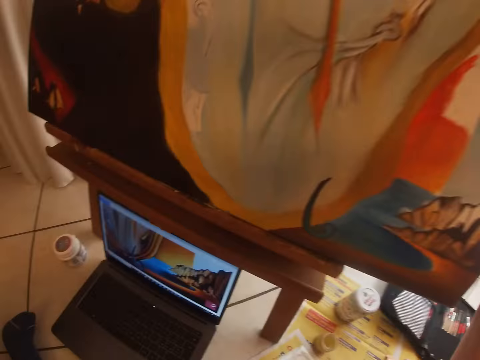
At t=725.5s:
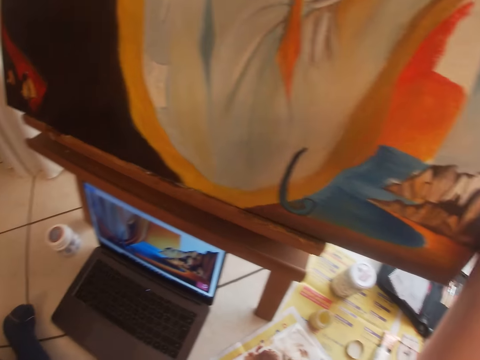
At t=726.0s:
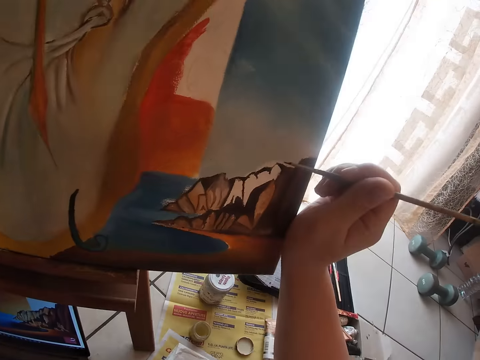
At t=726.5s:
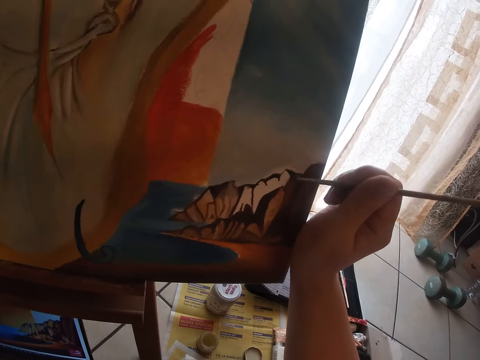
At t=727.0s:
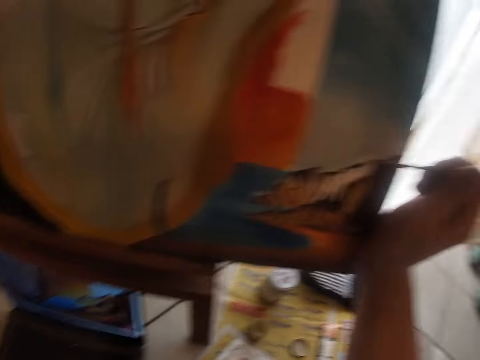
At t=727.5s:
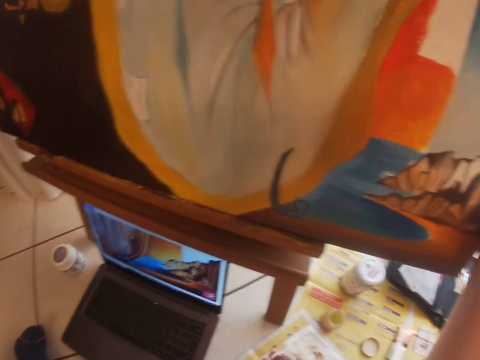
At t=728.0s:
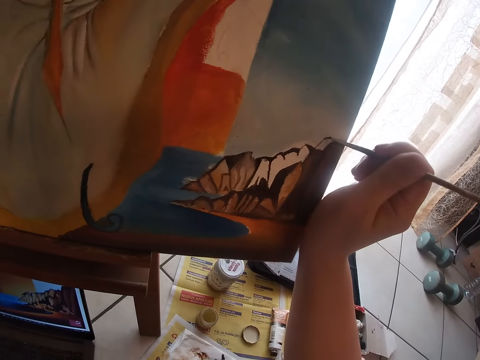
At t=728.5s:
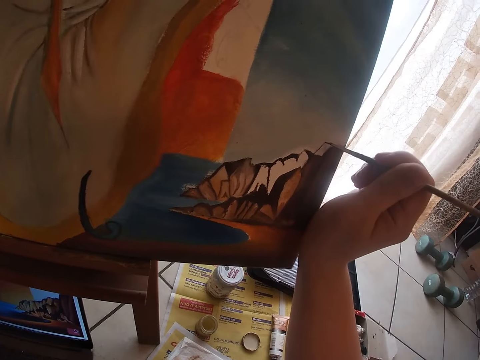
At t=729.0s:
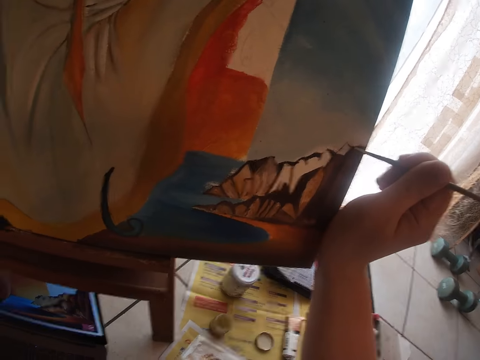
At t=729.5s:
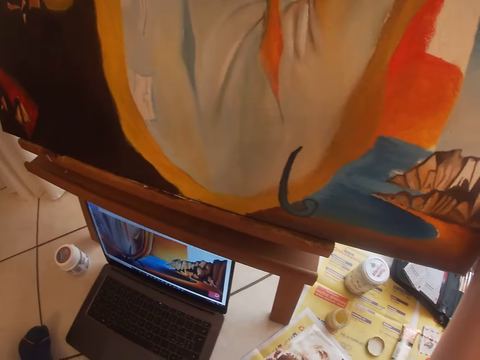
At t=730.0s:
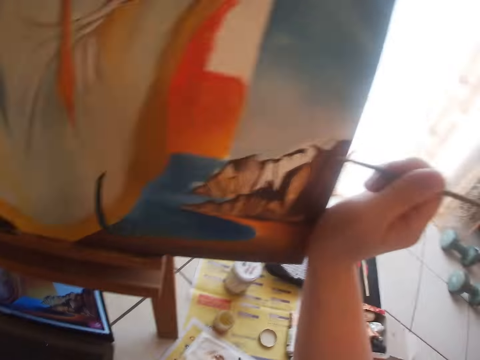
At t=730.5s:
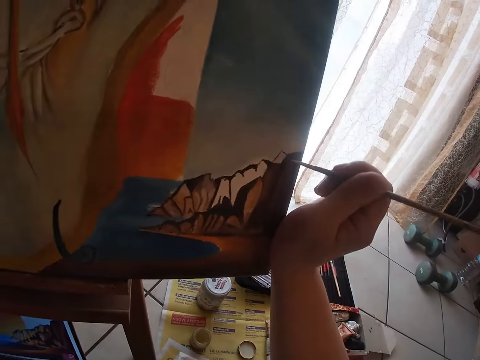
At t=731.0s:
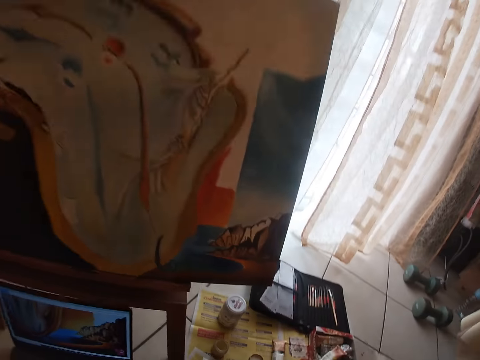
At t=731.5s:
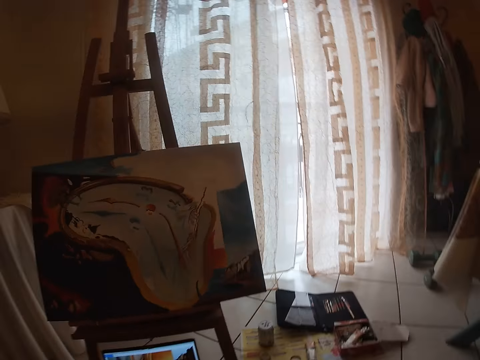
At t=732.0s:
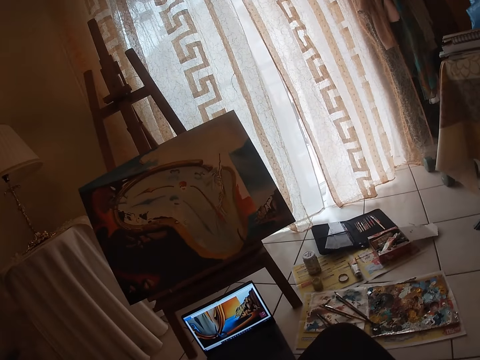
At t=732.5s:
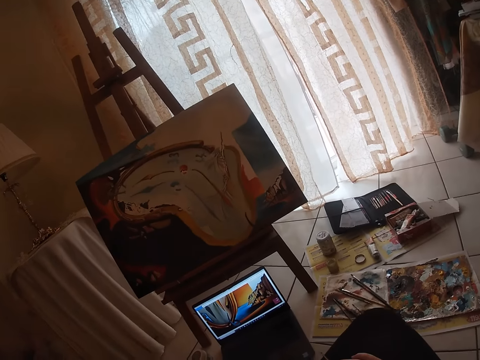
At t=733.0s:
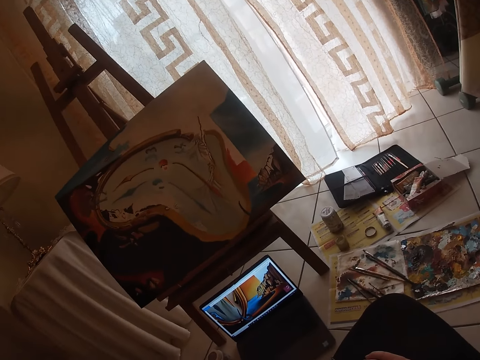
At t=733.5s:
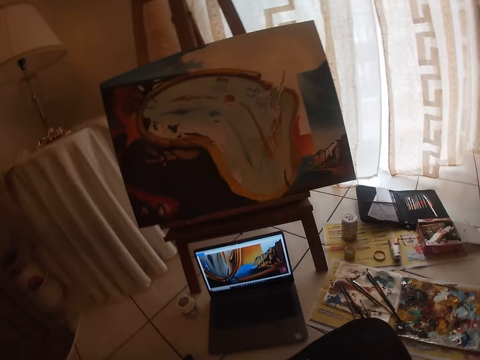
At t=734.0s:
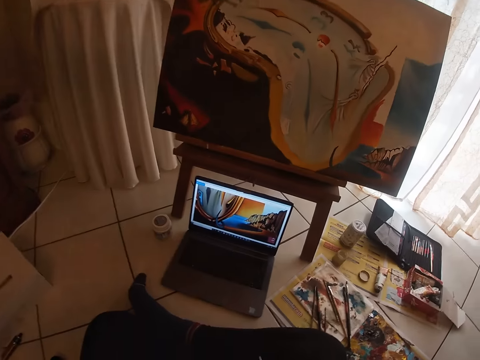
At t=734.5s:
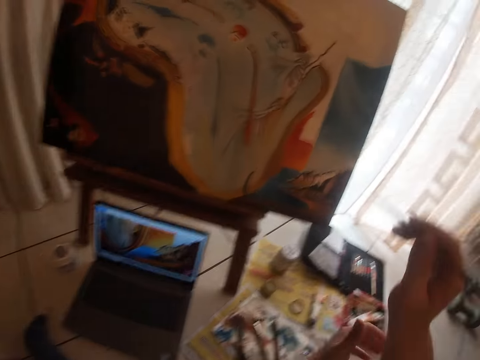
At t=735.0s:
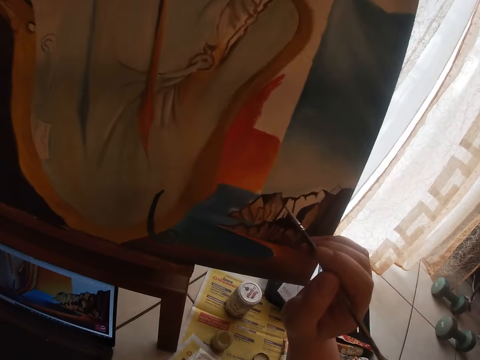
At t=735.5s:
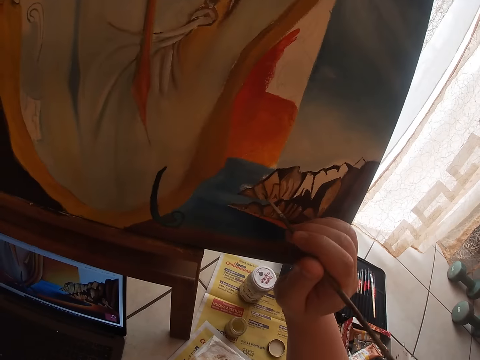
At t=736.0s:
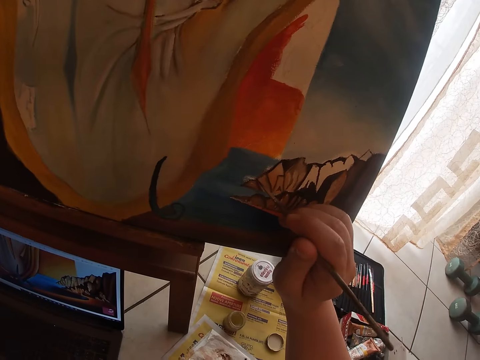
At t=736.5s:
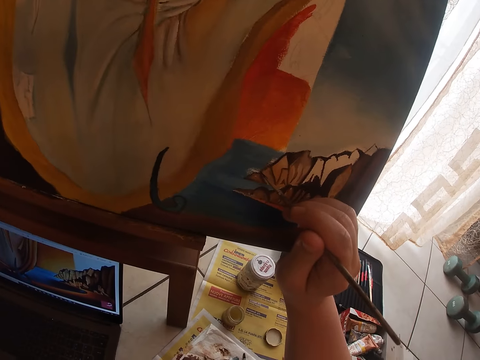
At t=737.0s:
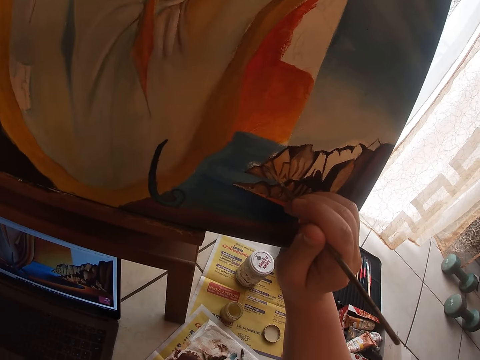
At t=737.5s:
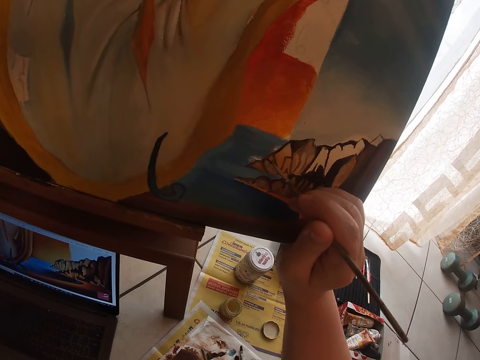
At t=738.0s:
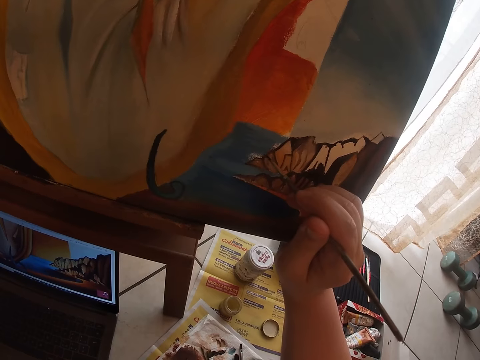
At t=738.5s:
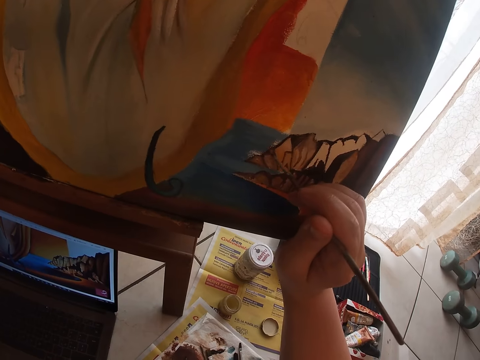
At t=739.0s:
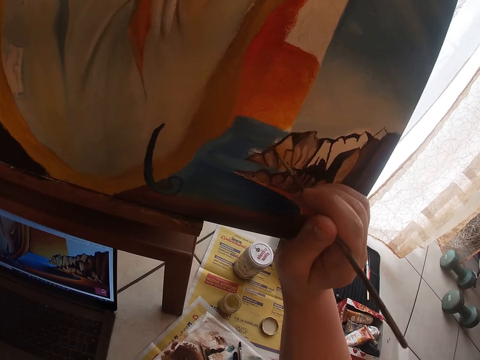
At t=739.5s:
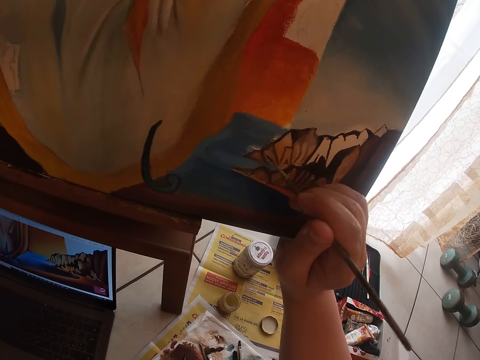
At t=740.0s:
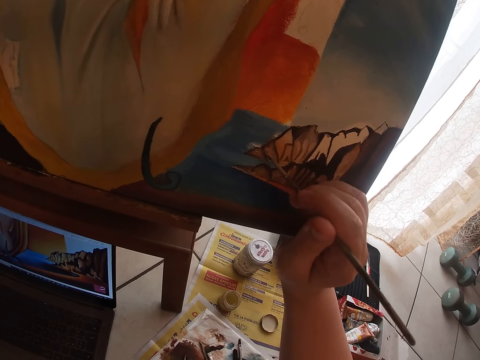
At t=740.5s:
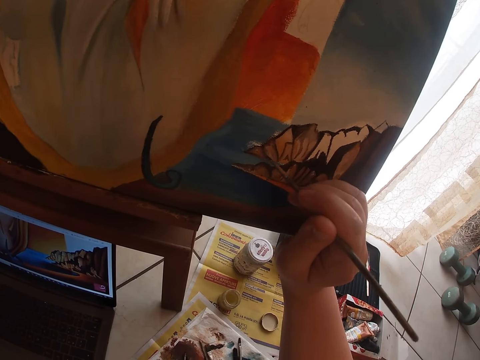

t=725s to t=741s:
The camera wearer continues to paint on the canvas. They paint on the canvas.

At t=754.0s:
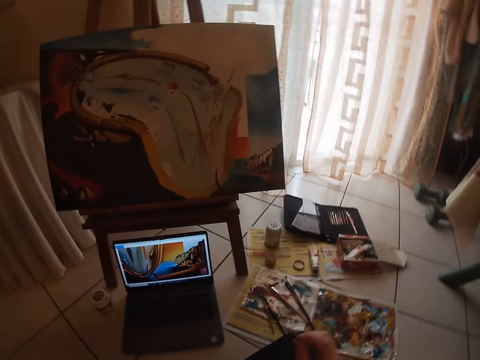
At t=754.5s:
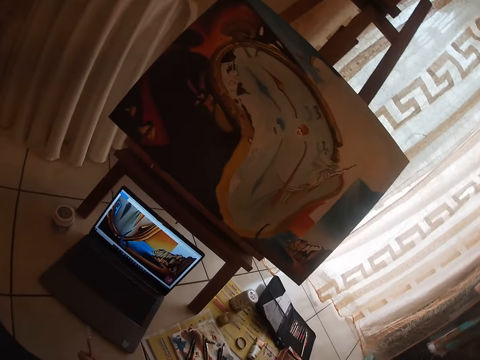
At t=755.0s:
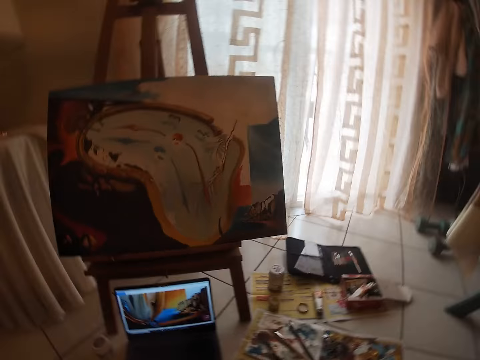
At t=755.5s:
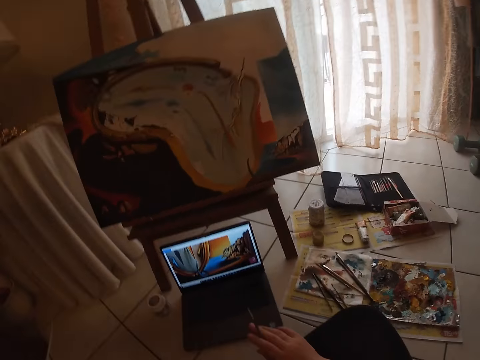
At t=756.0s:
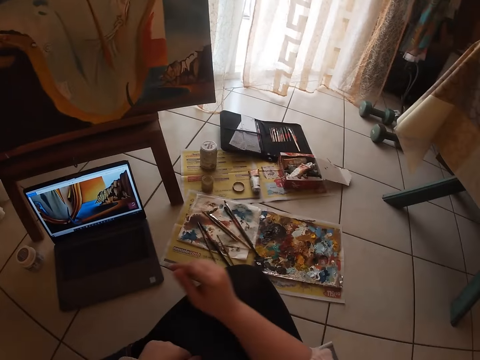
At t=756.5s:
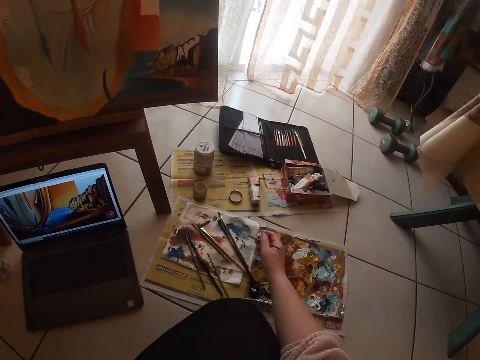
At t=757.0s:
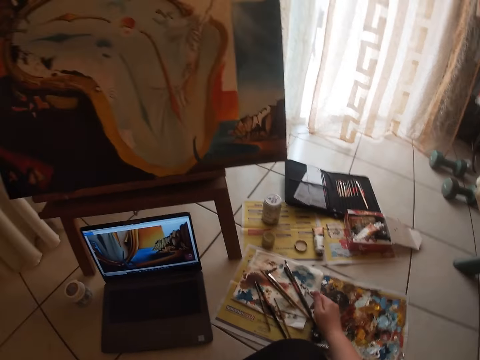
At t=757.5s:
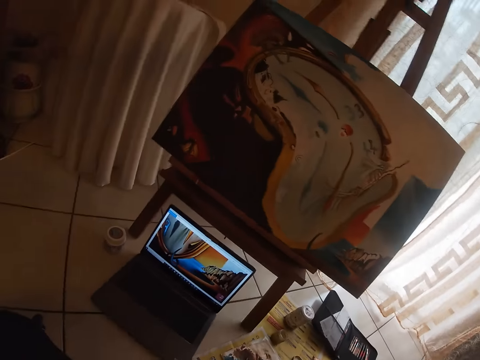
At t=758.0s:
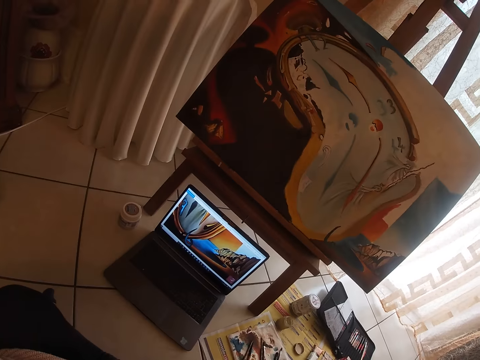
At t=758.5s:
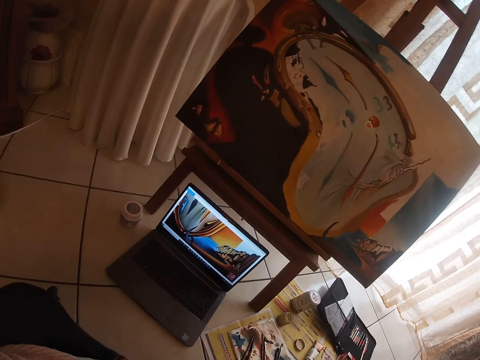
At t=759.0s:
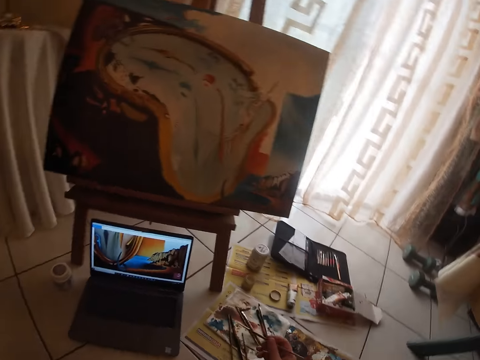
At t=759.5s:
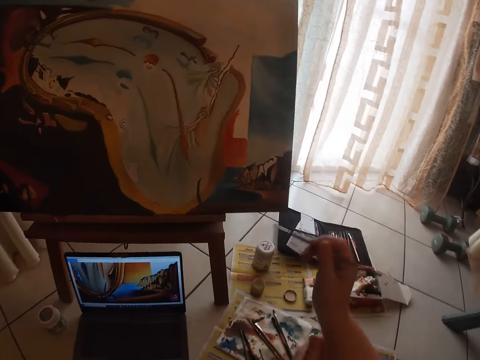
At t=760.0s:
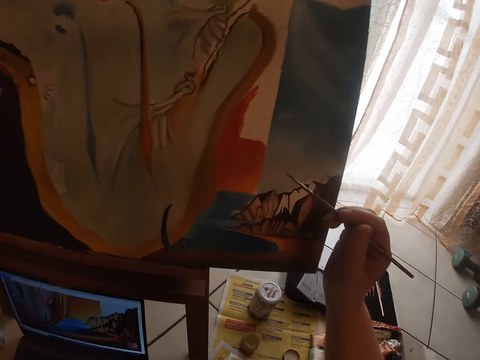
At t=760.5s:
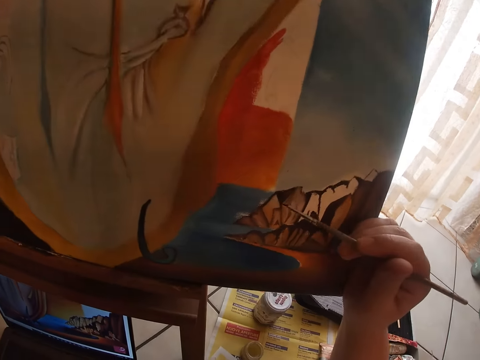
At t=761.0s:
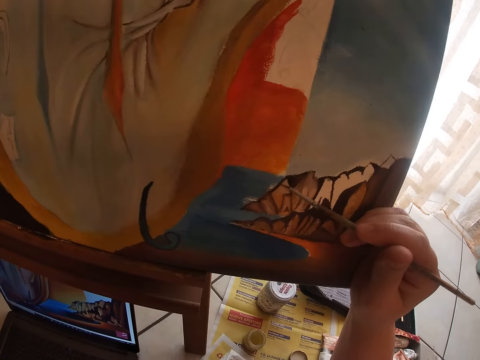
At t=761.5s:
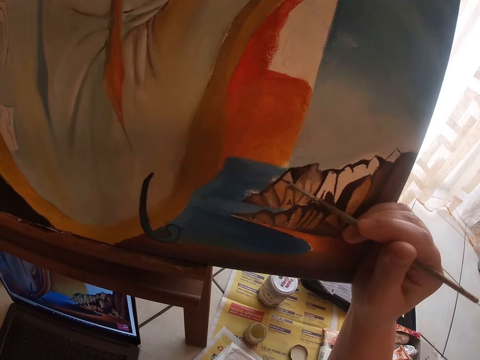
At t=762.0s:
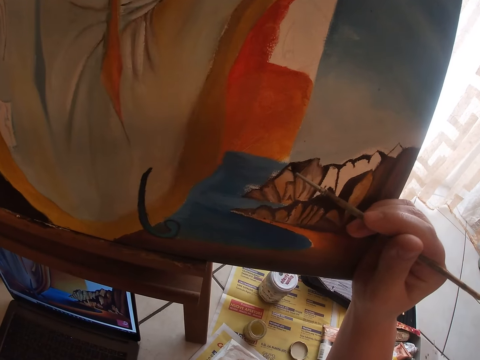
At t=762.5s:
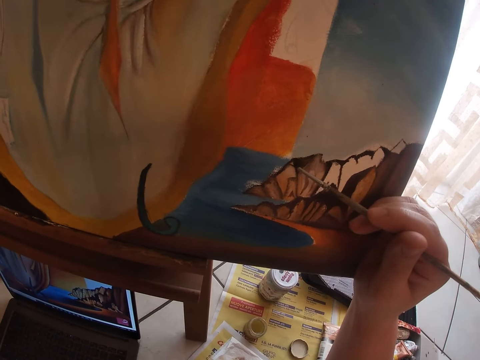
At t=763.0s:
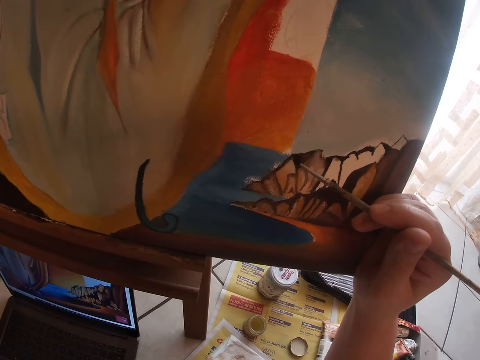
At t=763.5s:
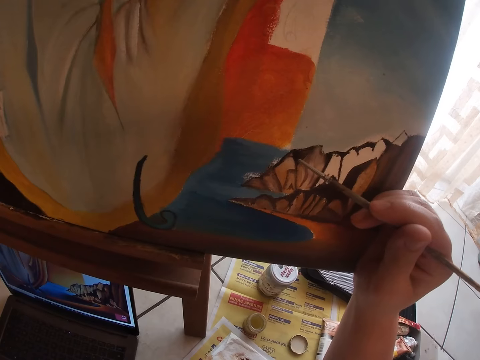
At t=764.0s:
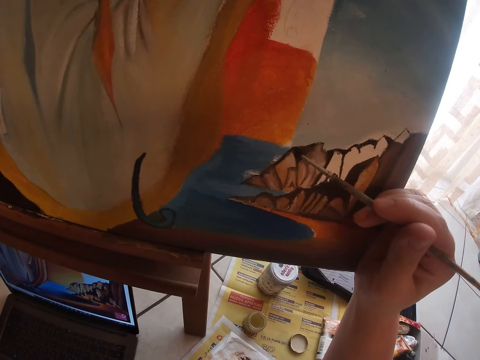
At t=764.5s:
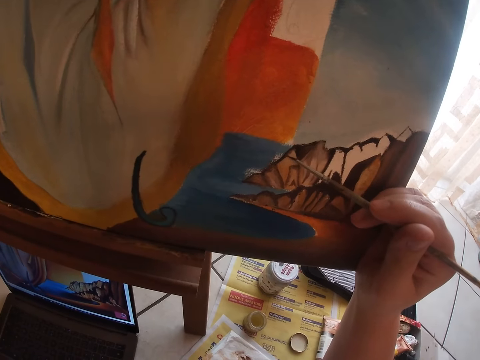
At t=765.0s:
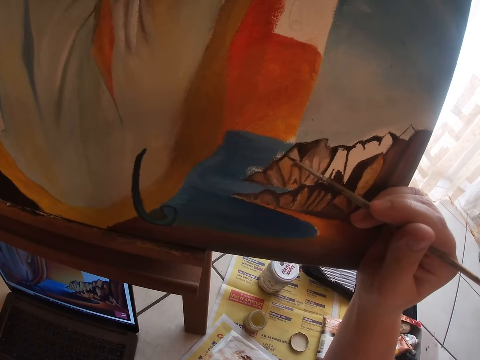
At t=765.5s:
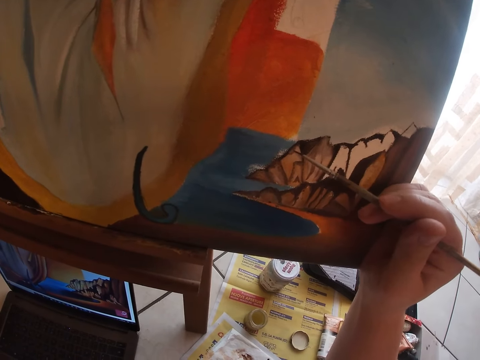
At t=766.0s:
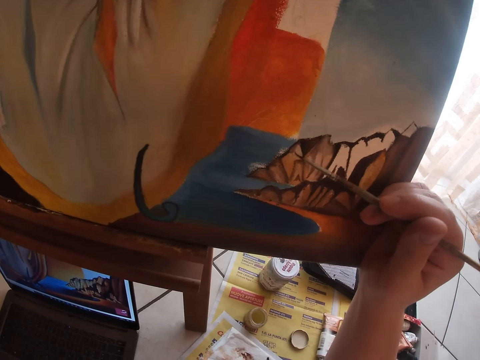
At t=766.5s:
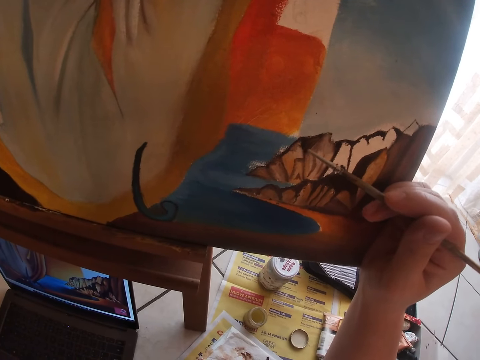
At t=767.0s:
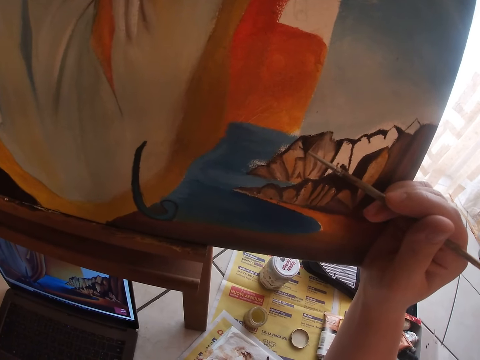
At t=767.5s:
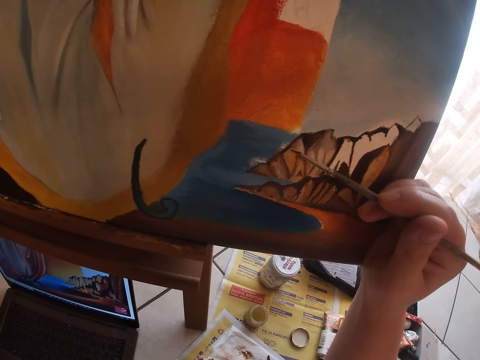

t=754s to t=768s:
The camera wearer cleans the paint brush on the tissue paper or cloth rag. They continue to paint on the canvas.
